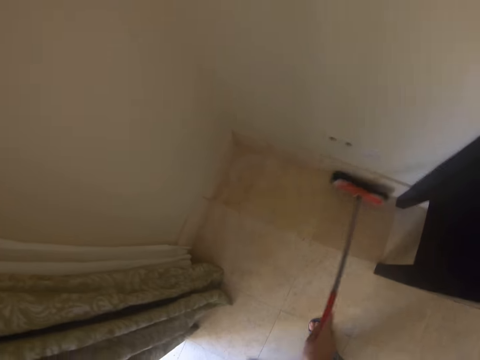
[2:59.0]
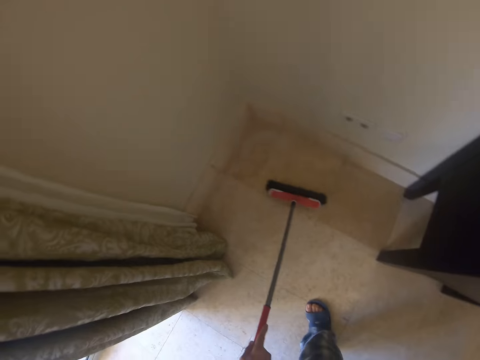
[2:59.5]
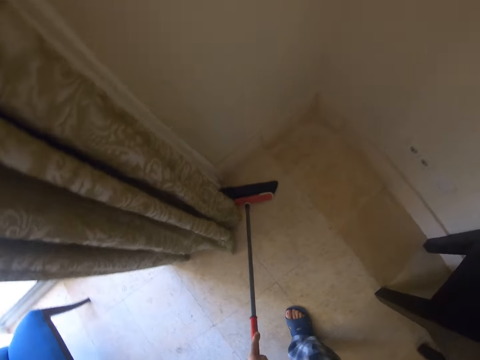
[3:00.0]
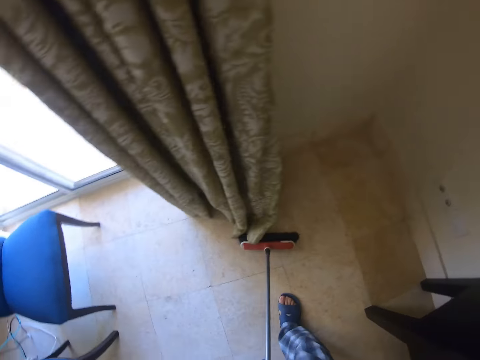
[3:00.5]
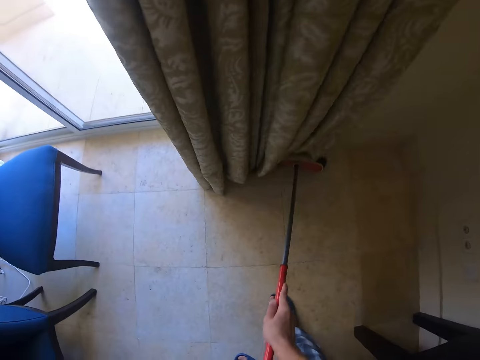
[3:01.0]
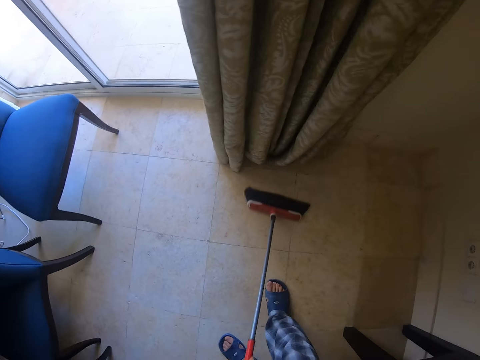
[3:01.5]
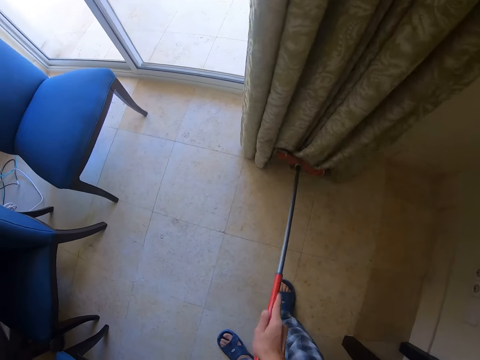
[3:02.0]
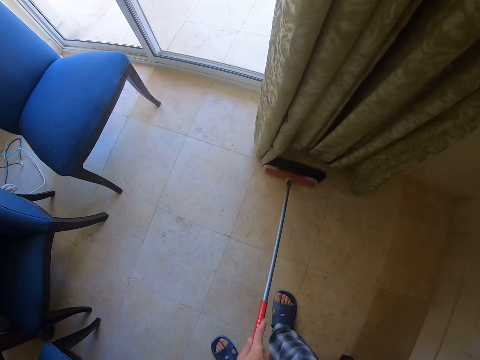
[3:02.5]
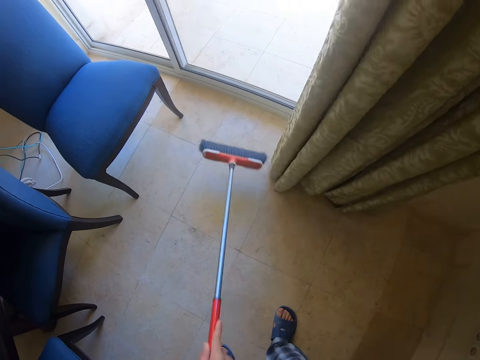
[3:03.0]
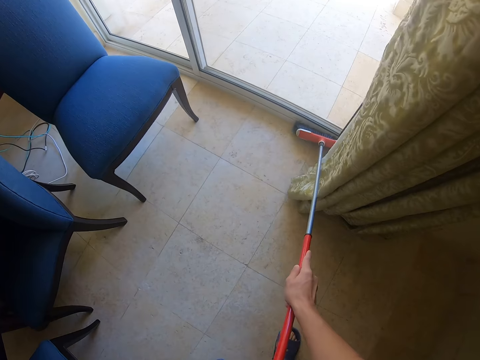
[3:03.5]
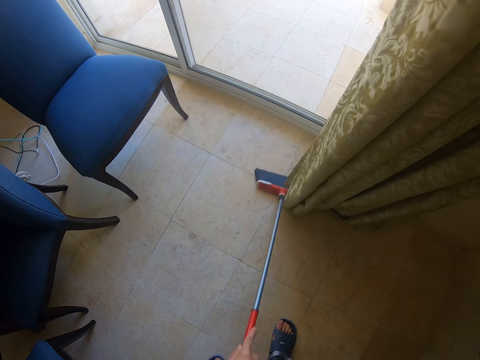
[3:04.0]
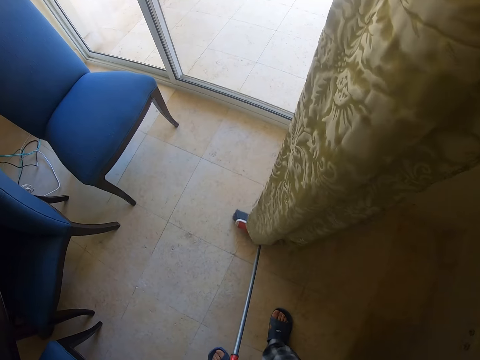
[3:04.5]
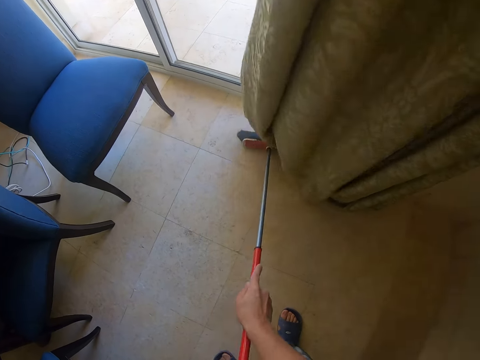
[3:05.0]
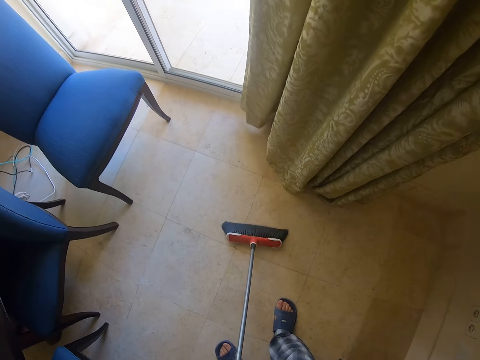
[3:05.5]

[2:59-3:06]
The camera wearer sweeps under the curtain.

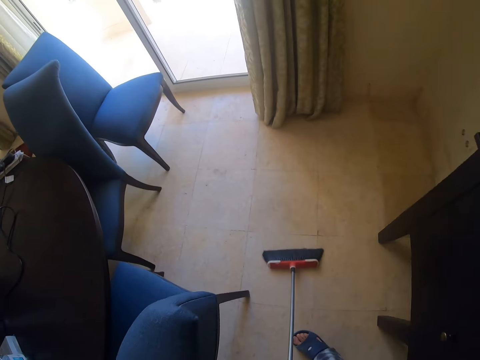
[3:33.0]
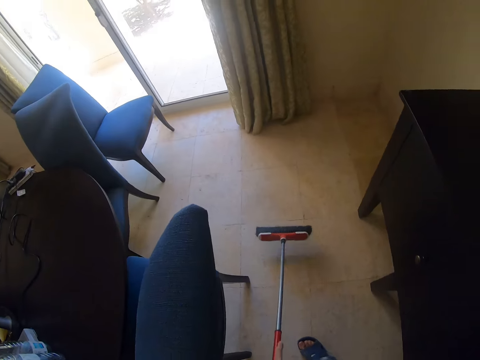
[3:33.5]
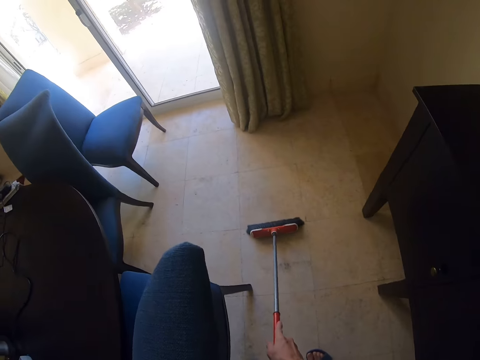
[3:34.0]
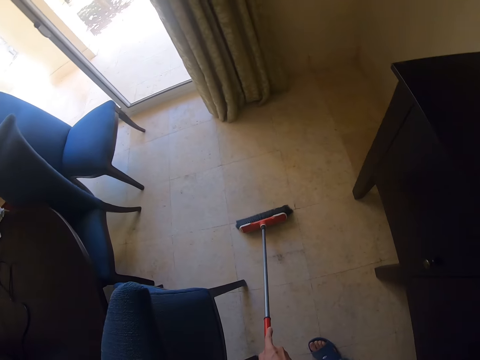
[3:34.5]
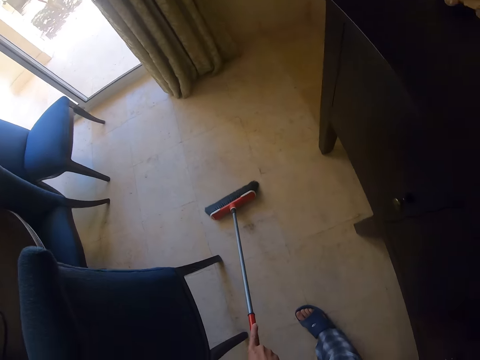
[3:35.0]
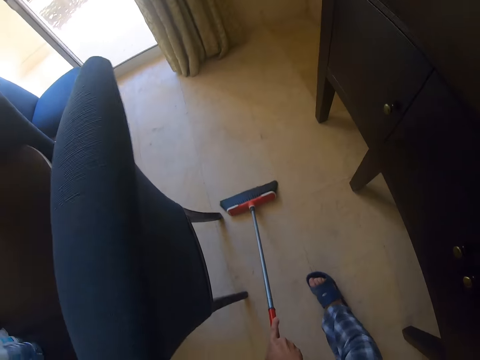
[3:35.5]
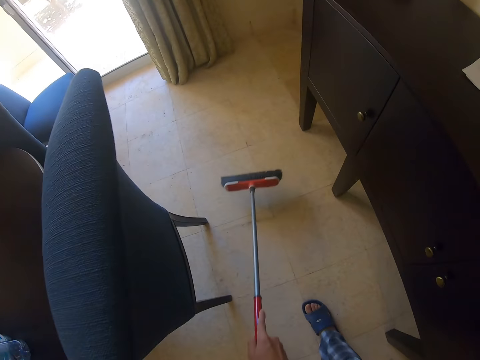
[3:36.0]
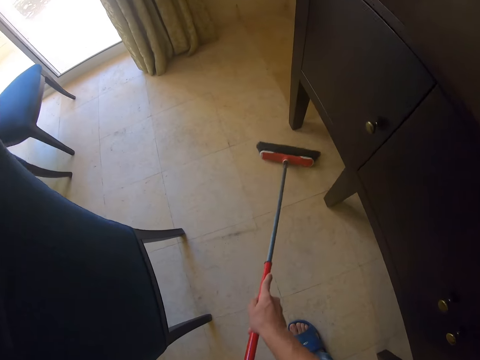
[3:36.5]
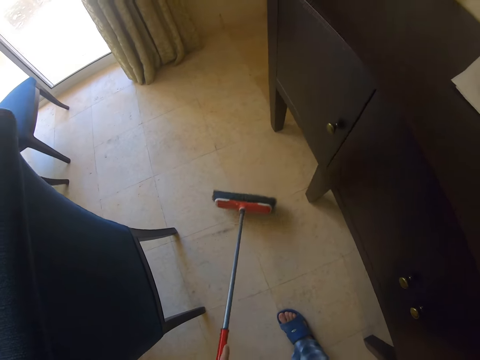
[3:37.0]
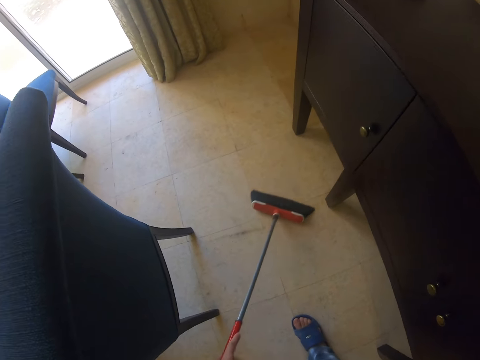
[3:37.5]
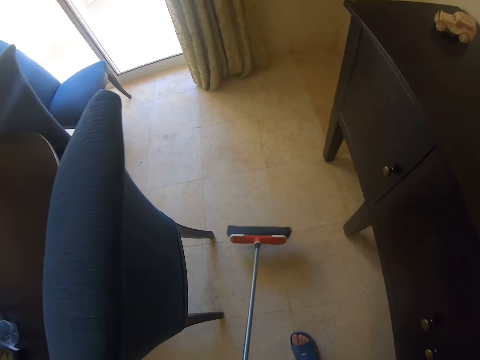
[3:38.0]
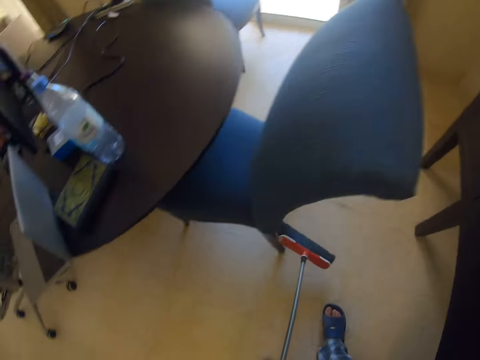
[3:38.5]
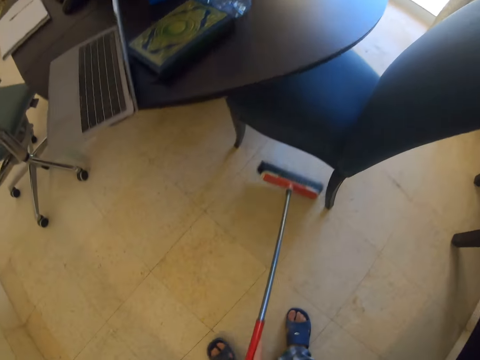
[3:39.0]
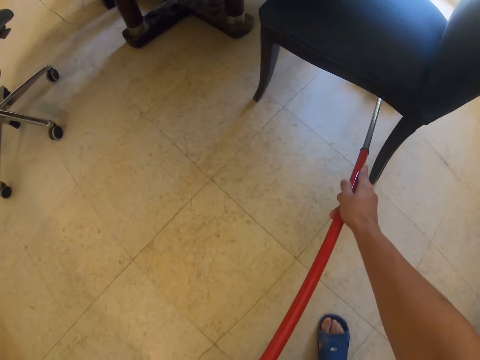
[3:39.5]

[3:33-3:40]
The camera wearer moves the chair.

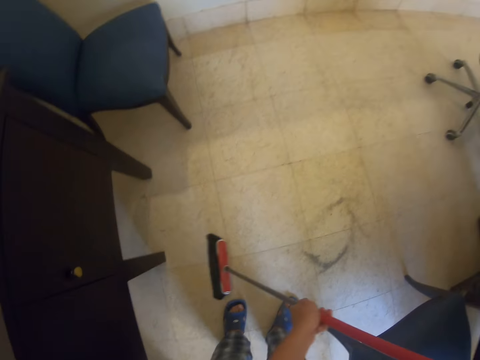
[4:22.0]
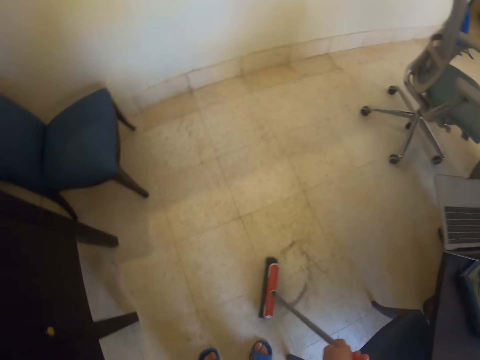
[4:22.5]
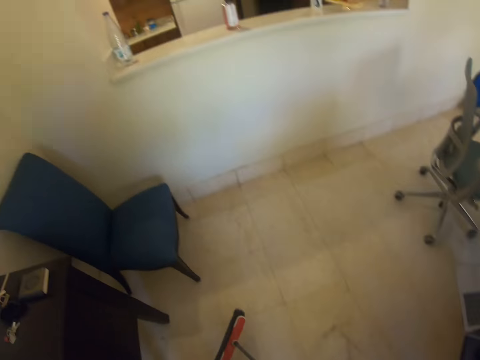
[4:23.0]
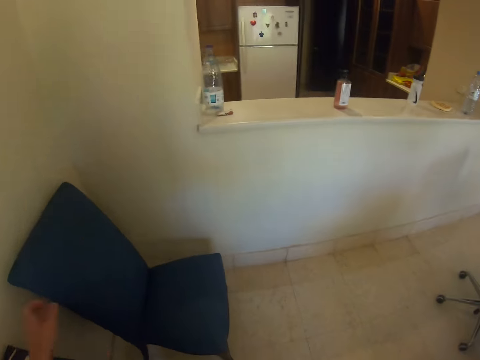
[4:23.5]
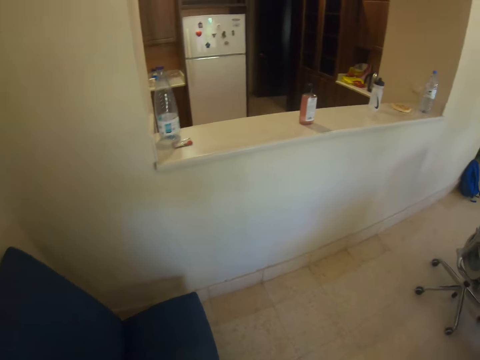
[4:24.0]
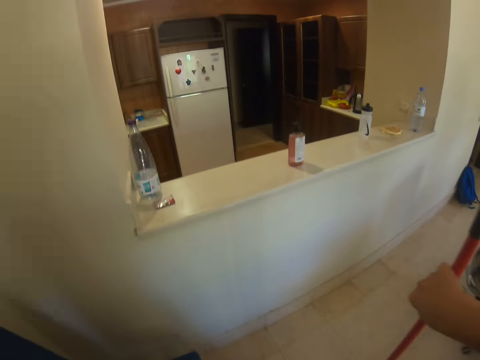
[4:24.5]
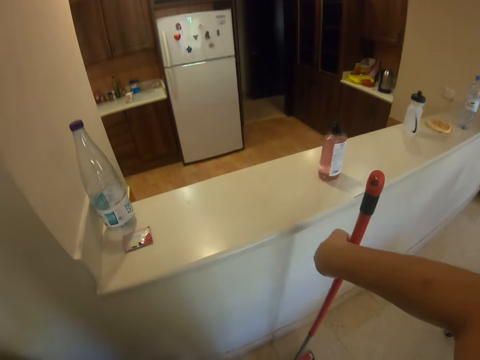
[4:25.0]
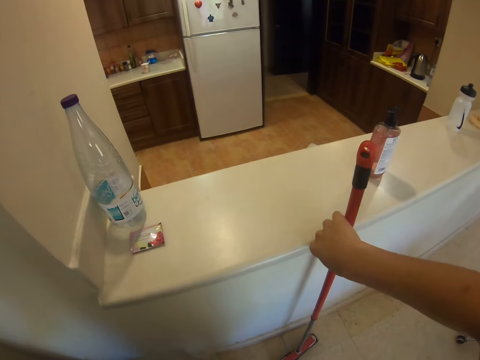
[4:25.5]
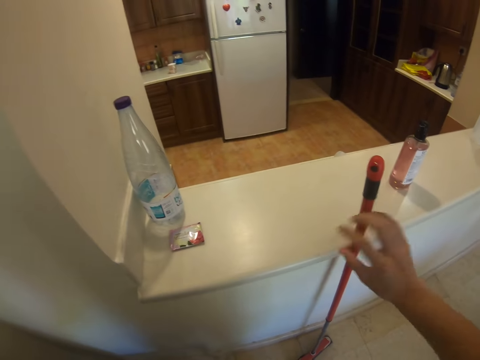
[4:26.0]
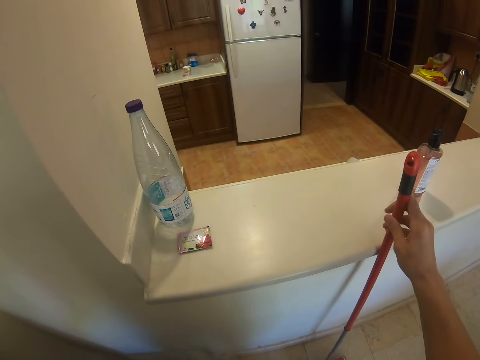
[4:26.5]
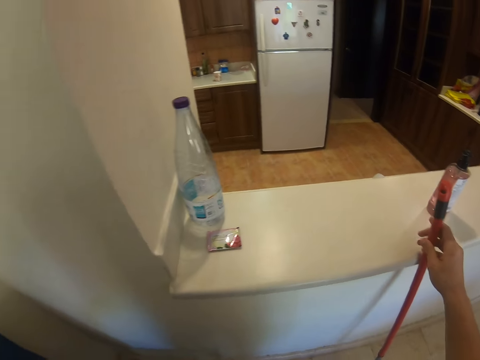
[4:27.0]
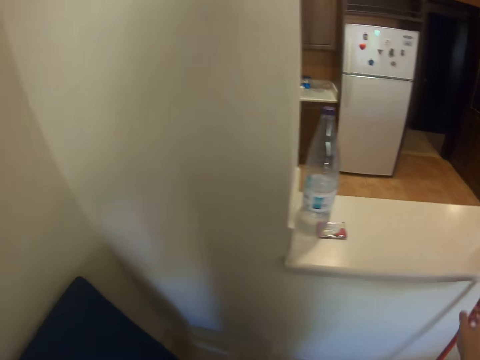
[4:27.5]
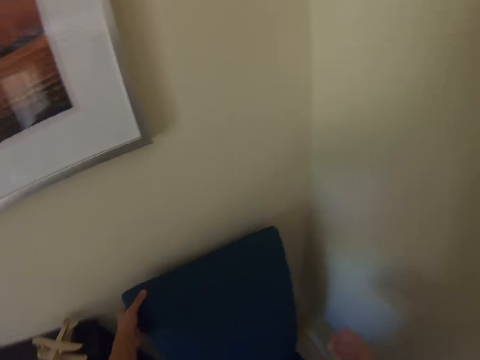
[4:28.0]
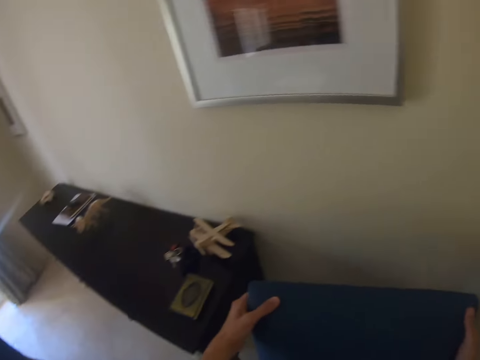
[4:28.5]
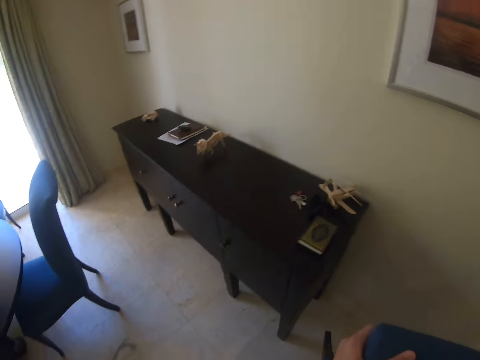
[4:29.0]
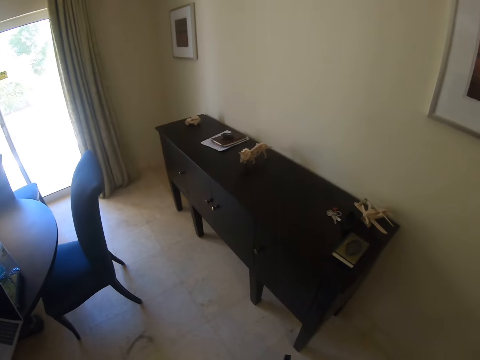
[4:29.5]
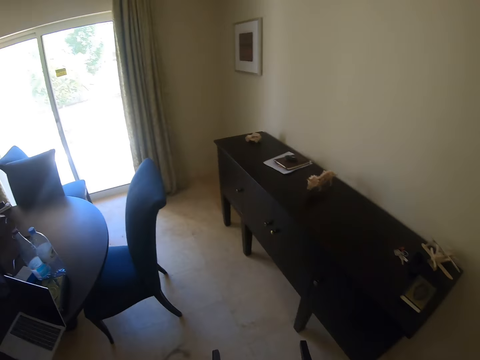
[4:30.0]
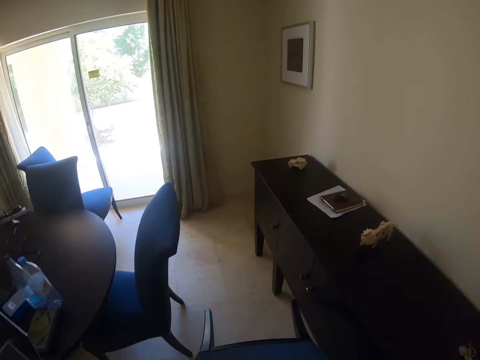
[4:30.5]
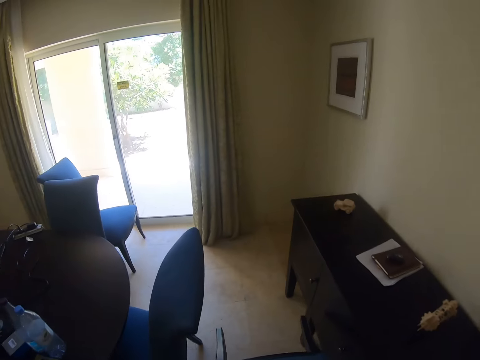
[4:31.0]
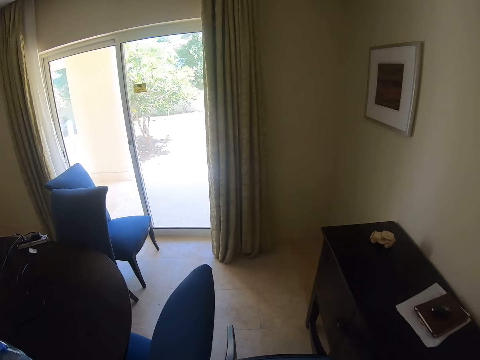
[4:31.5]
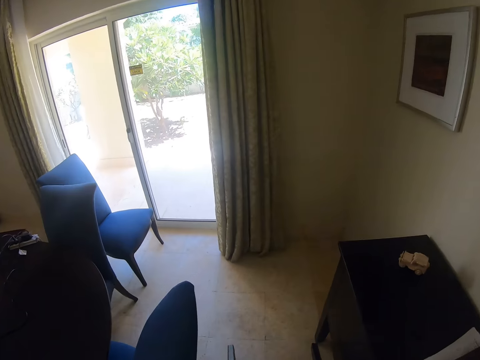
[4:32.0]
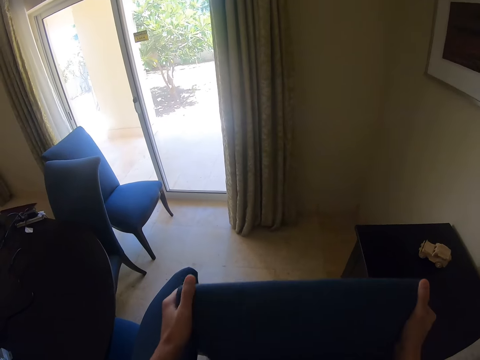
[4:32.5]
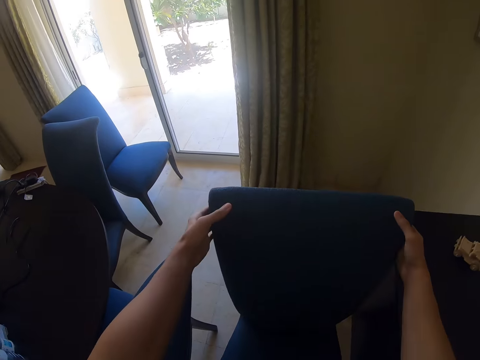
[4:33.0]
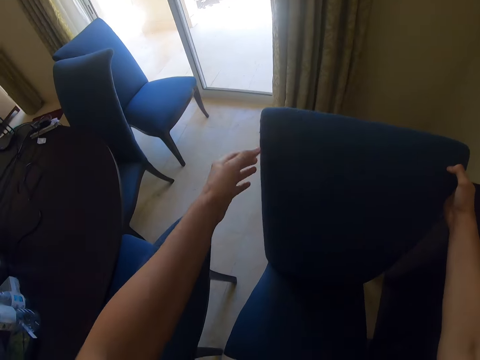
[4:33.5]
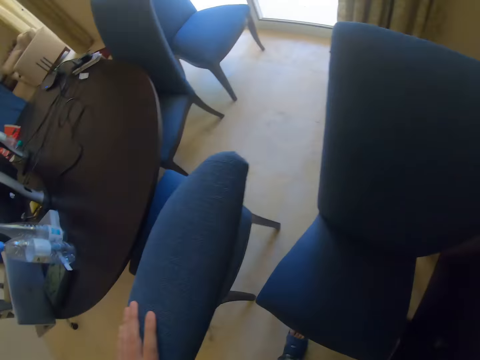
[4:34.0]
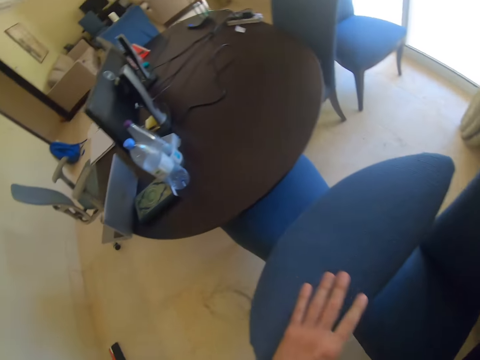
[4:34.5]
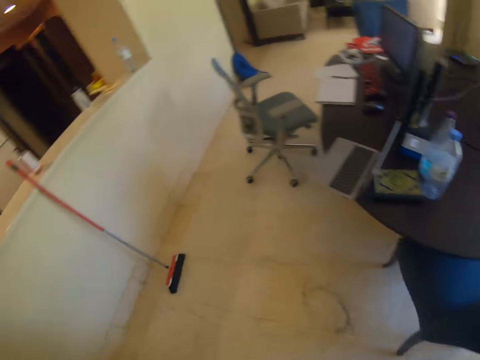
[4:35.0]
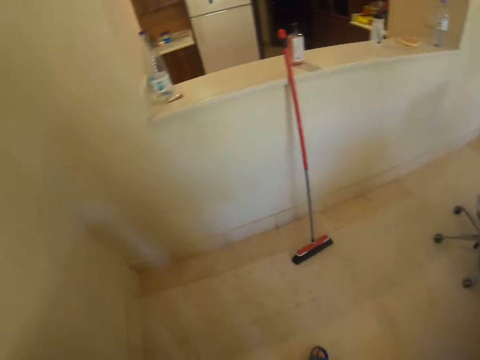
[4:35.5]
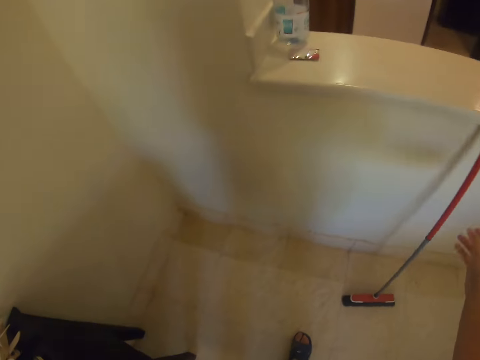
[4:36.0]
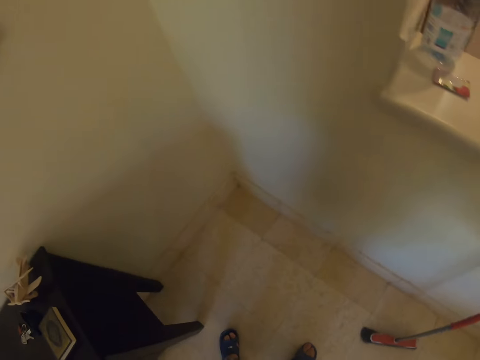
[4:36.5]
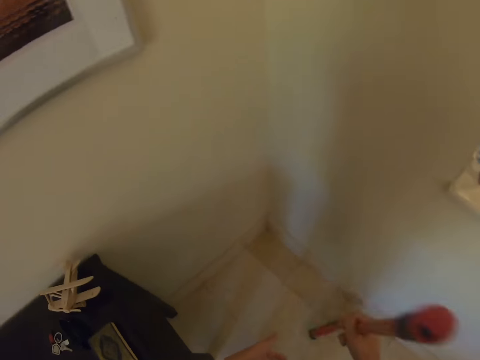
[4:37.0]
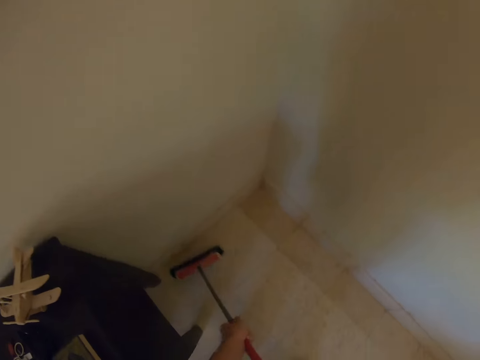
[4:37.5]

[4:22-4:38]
The camera wearer walks around the house. They lean the floor brush on the wall. They move a chair on the floor. They pick up the floor brush from the wall.
